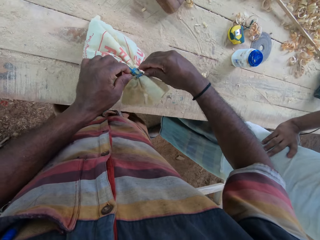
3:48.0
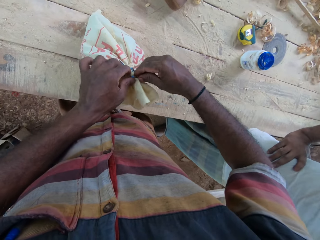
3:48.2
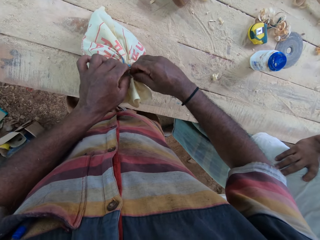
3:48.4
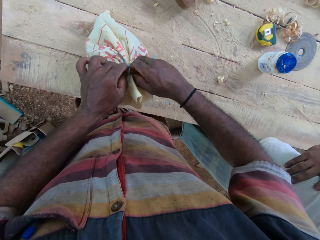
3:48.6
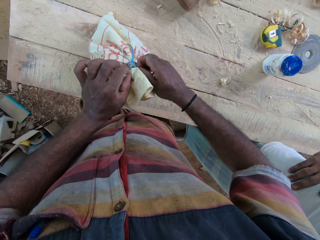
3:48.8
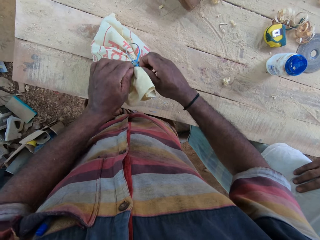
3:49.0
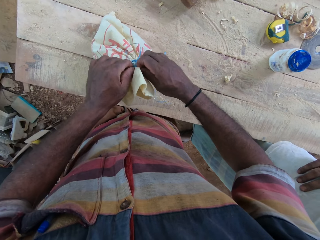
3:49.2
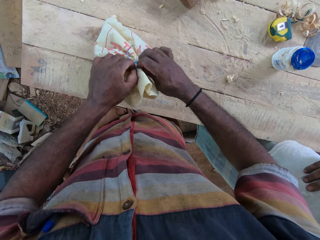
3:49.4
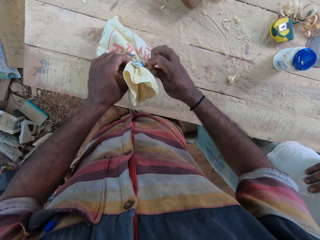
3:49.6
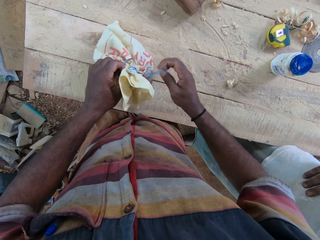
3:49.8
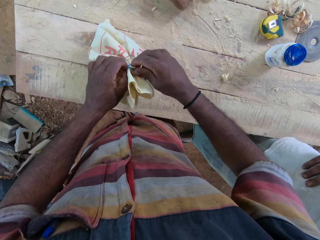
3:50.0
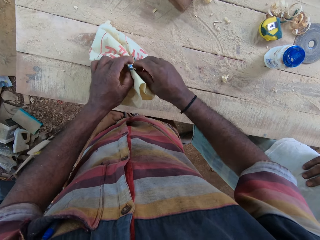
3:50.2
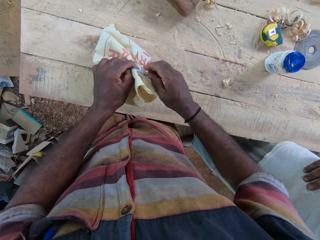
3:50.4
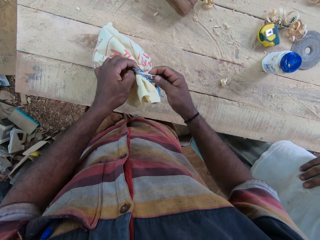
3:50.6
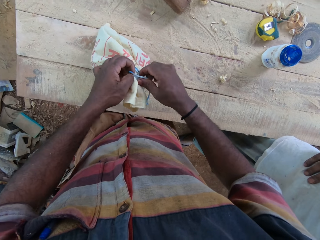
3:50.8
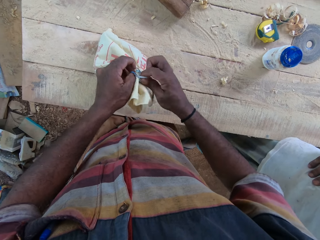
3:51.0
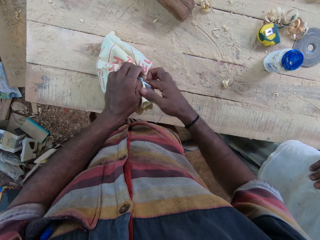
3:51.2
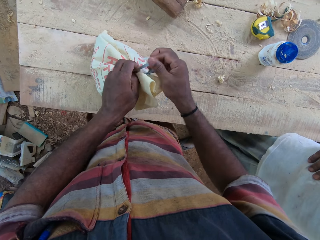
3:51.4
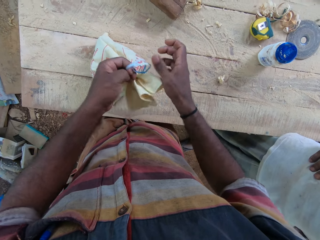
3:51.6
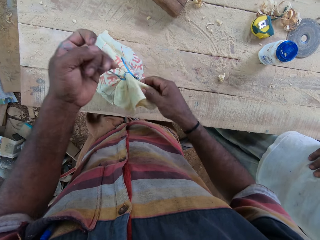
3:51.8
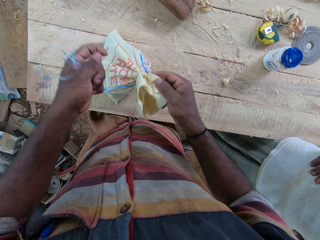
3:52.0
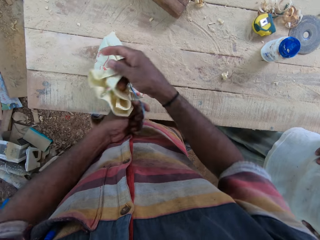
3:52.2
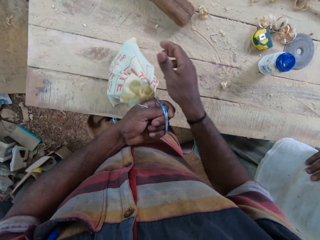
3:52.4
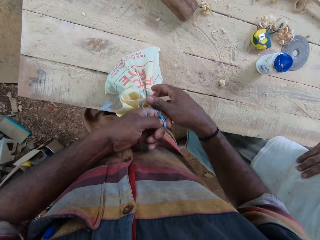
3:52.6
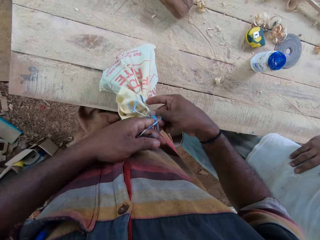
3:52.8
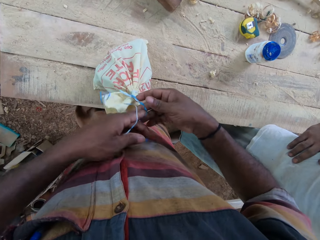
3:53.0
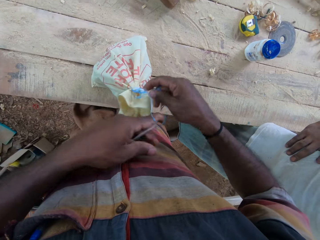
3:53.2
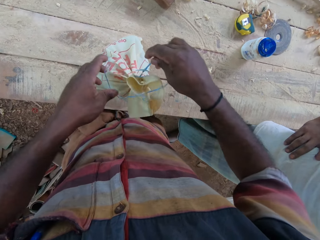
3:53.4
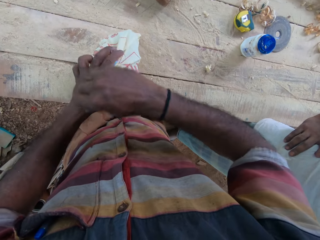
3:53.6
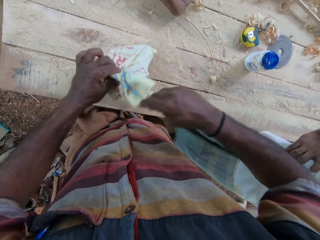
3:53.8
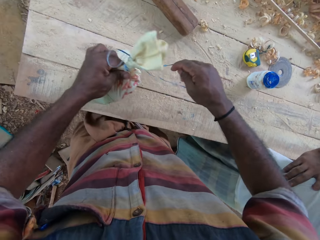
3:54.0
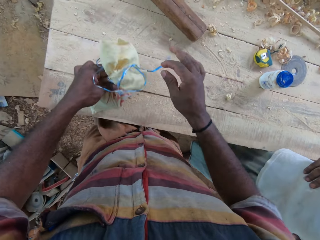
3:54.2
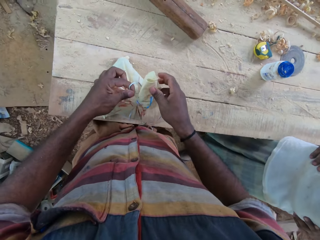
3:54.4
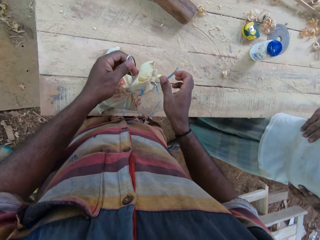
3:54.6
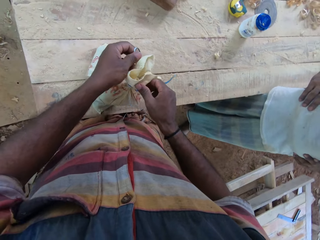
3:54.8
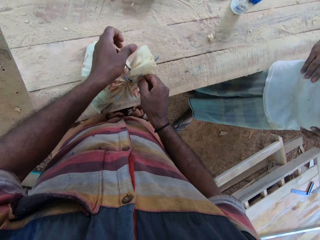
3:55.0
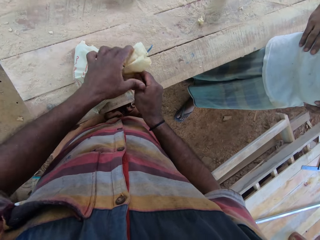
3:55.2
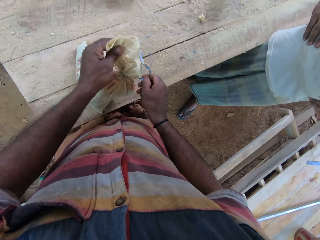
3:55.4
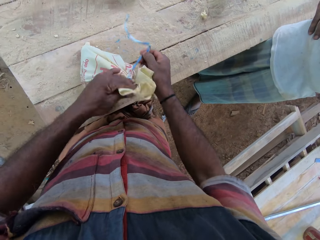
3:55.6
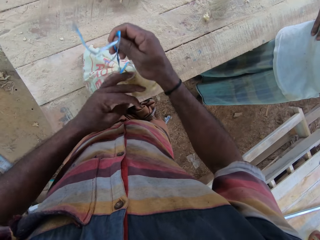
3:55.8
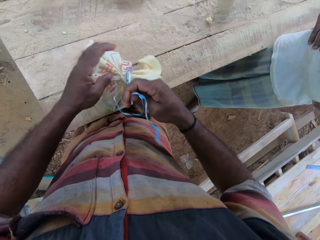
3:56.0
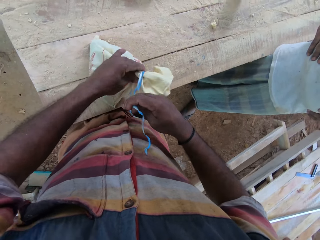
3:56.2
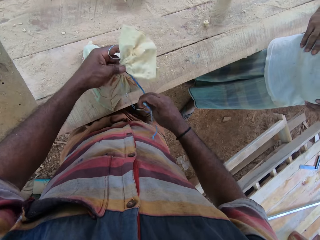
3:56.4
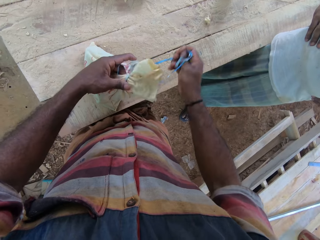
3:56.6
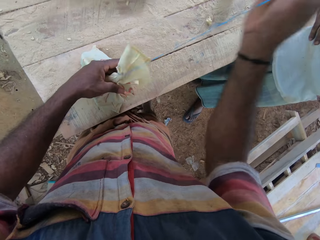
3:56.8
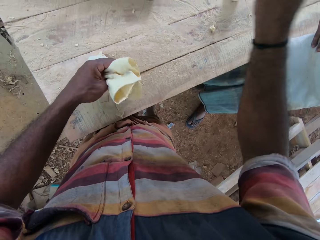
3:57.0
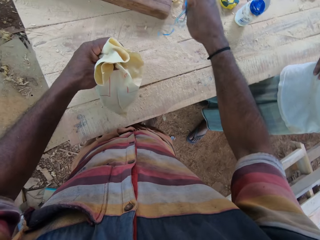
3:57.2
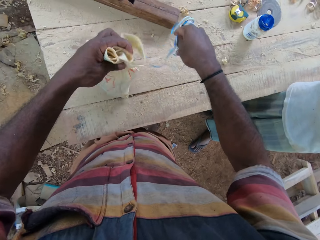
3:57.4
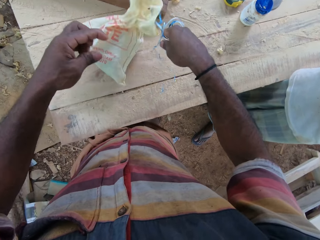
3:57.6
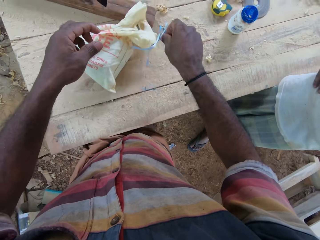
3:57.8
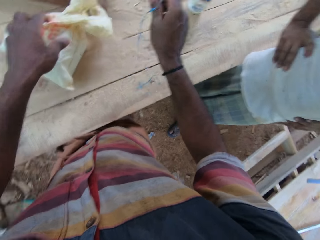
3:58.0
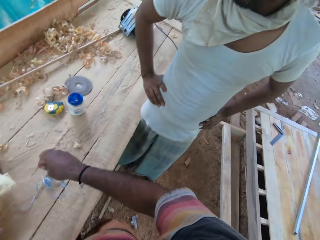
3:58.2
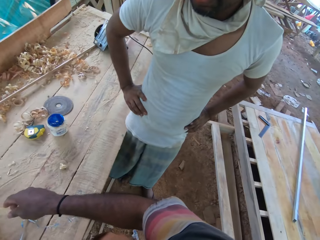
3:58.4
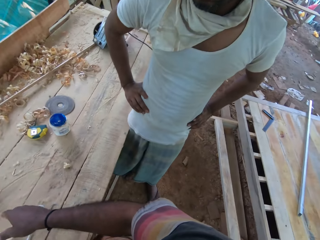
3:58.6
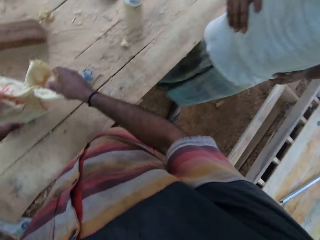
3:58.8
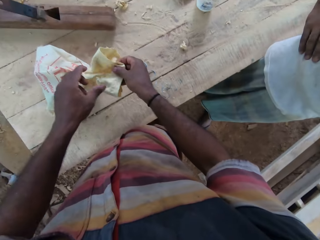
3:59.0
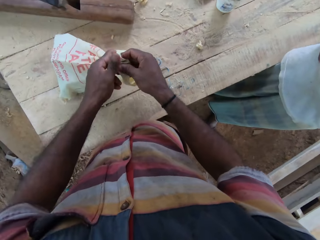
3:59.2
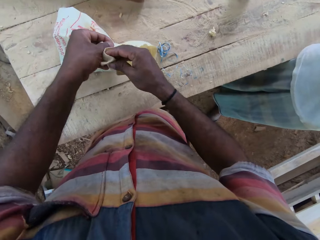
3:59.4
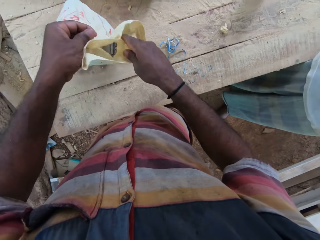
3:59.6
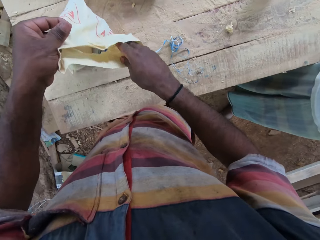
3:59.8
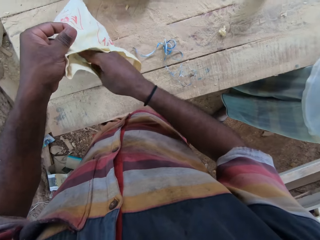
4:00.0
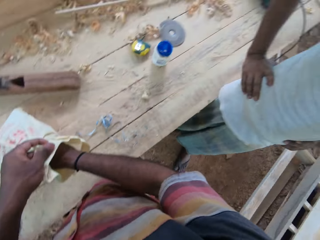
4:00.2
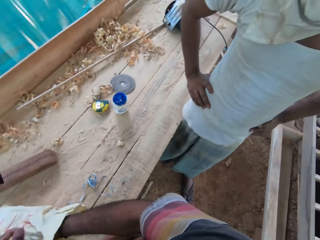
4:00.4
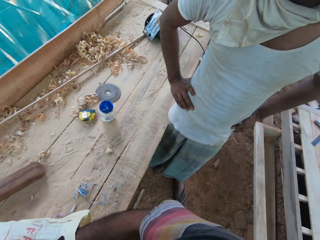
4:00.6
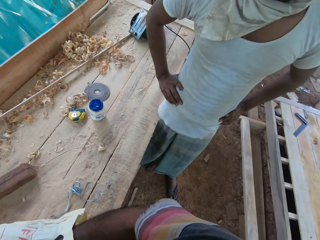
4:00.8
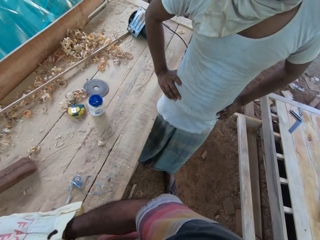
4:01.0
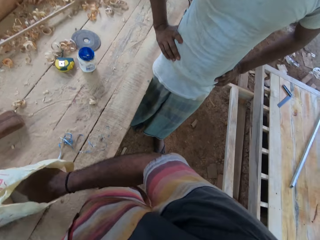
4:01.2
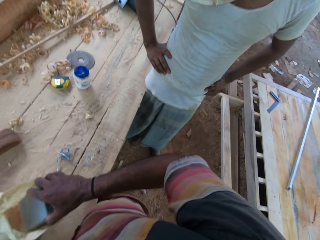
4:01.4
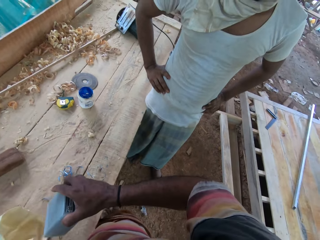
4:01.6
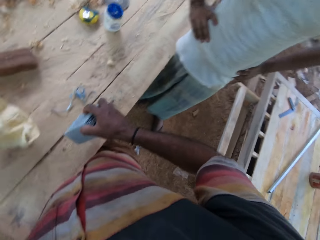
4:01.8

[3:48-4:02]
A man converses with the camera wearer. The camera wearer drops a bag on the bench. They drop the thread on the table. They look around. They open the bag. They remove a box from the sack. They pick up a container.

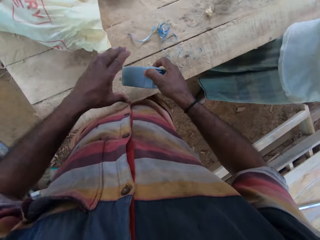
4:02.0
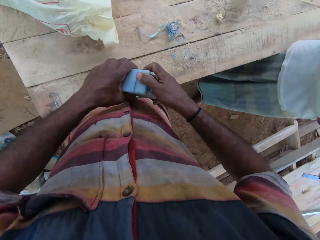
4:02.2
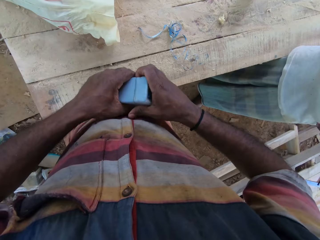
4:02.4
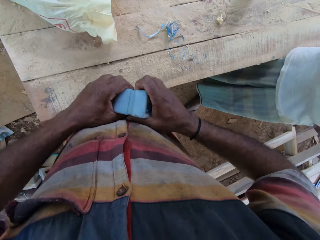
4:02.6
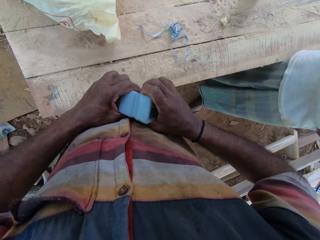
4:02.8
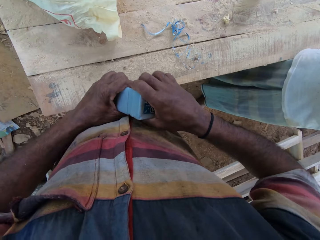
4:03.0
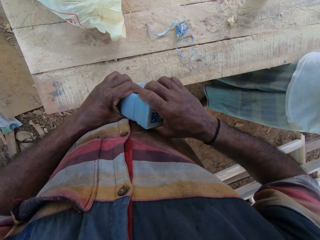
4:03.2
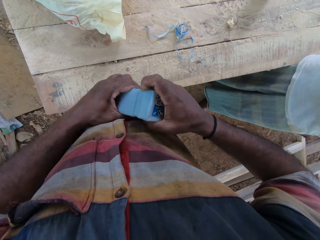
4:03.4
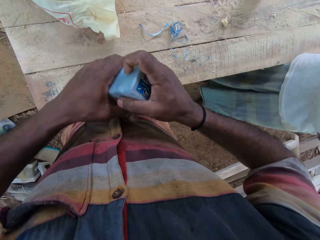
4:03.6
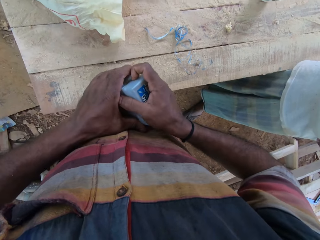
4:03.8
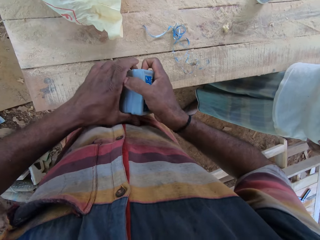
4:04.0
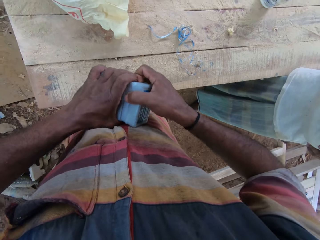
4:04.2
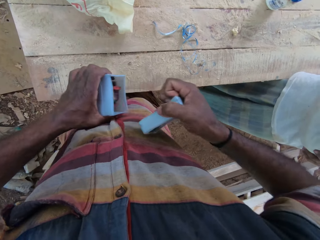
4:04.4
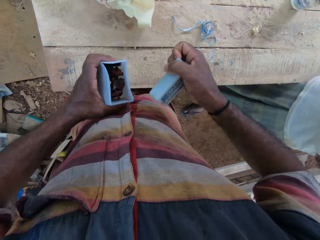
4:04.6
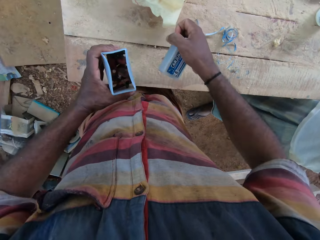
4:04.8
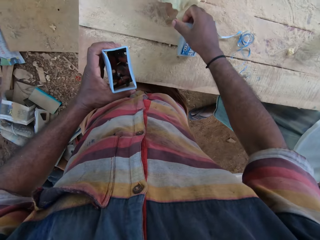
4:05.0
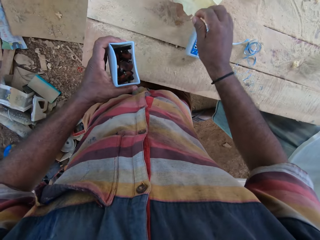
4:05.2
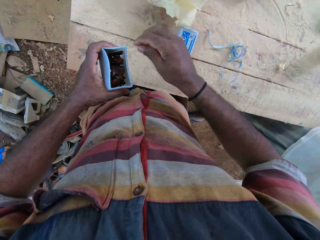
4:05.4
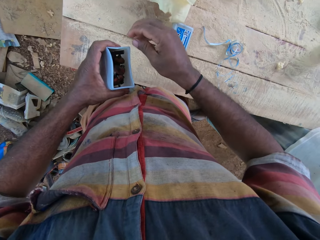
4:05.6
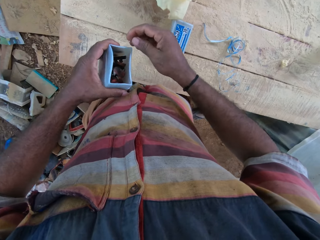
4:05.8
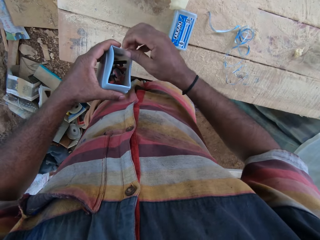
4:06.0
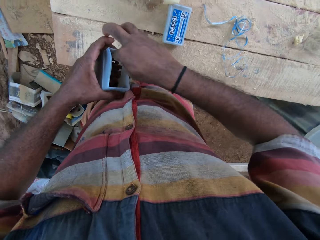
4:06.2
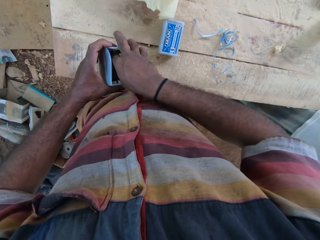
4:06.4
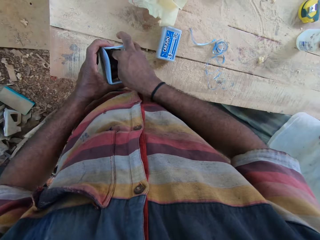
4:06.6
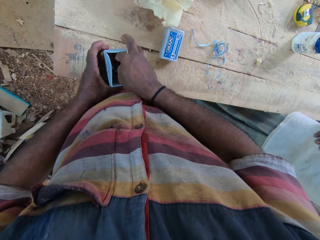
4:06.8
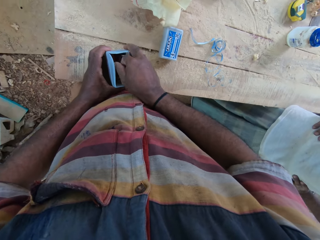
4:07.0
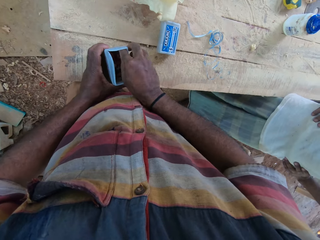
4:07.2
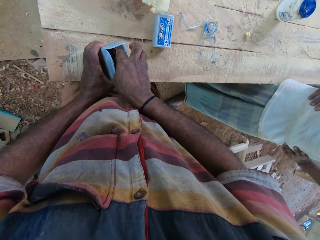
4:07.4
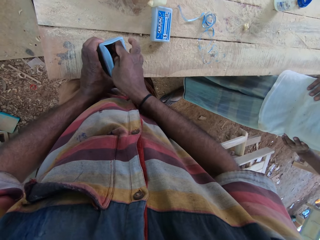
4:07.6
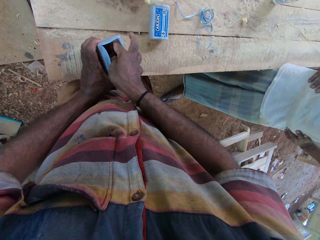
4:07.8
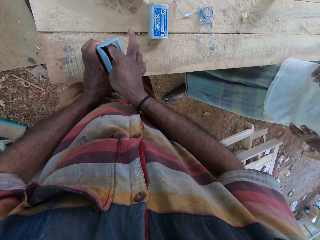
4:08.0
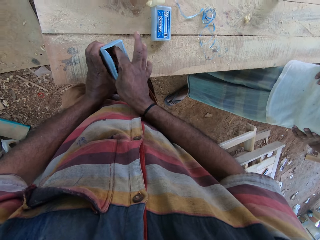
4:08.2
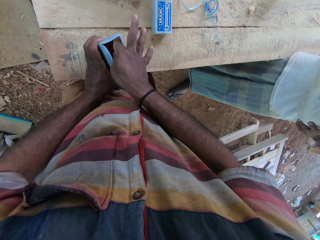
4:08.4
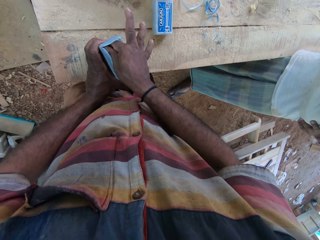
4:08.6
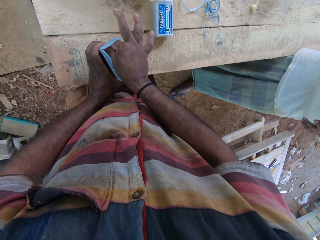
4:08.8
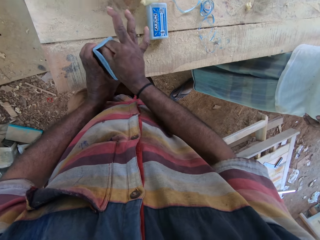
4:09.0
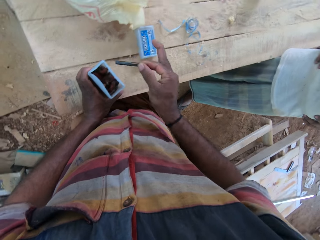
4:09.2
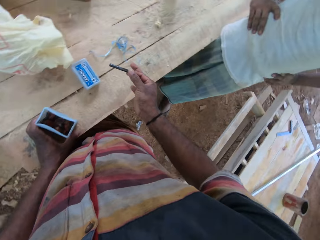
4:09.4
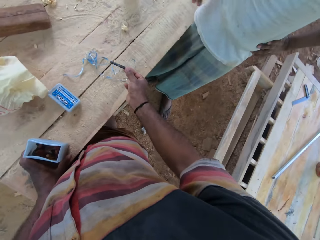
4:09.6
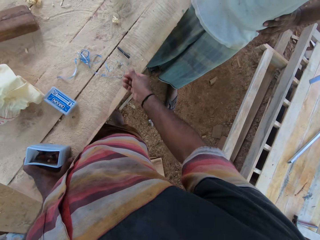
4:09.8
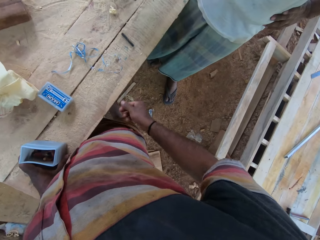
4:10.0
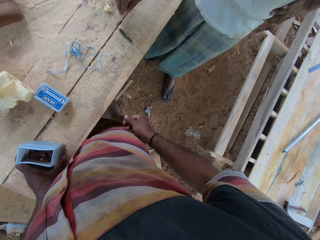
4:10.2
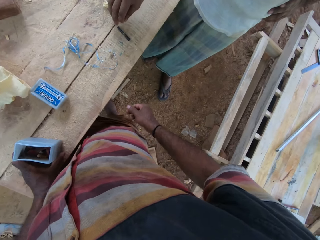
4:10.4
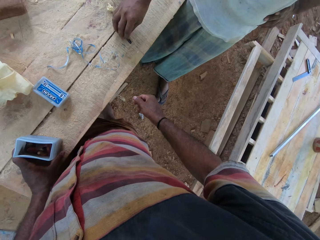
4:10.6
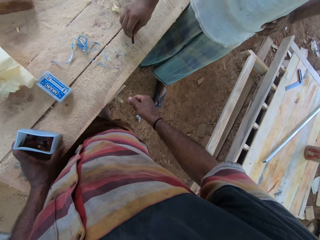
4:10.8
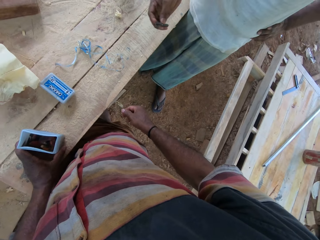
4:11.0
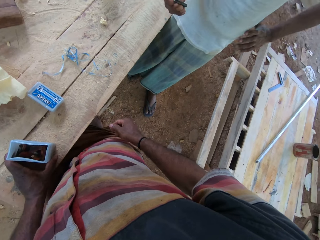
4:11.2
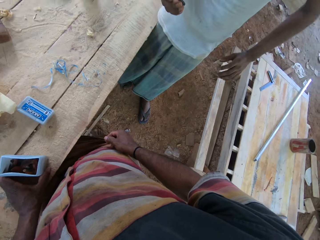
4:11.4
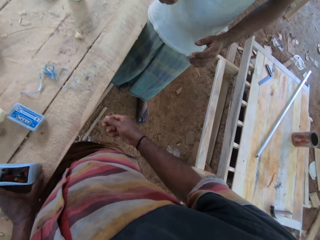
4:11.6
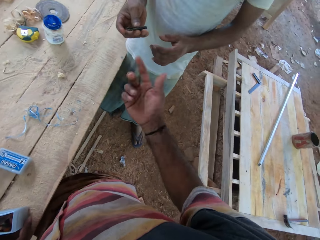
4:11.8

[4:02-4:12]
The camera wearer holds a container with the left hand. They open the container. They open the lid of the sack. They place a lid on the bench. They pick up a metal. They place the container on the bench. They remove a bit from the box. They drop the bit on the table. The man picks the bit from the table.
